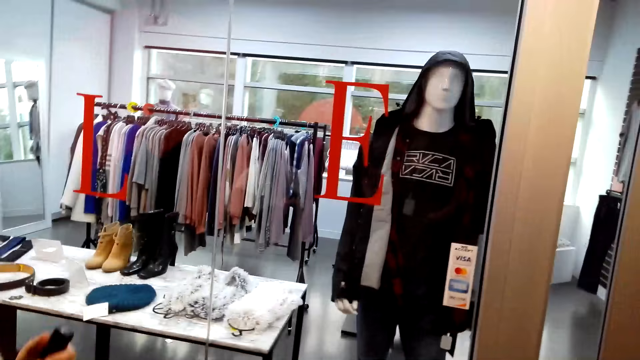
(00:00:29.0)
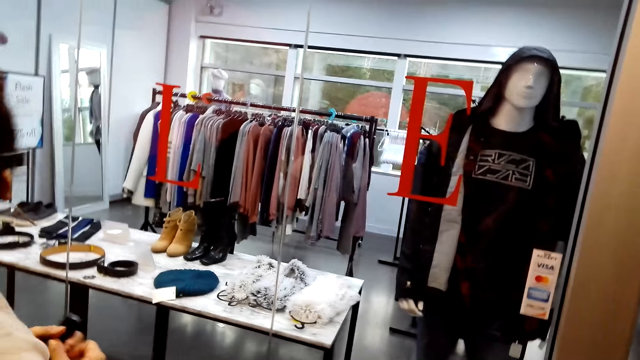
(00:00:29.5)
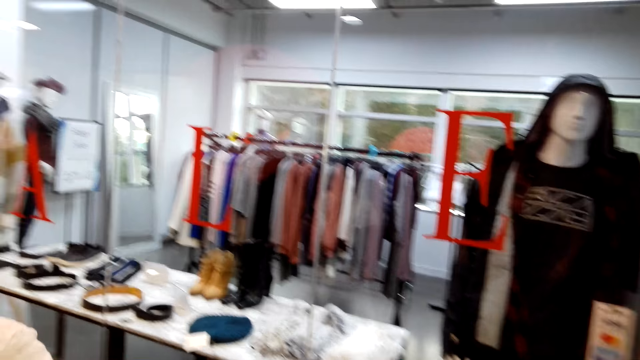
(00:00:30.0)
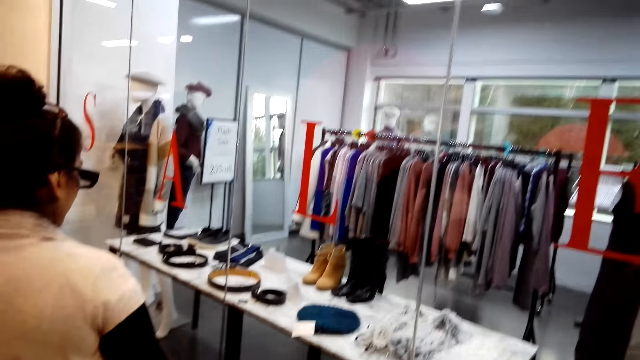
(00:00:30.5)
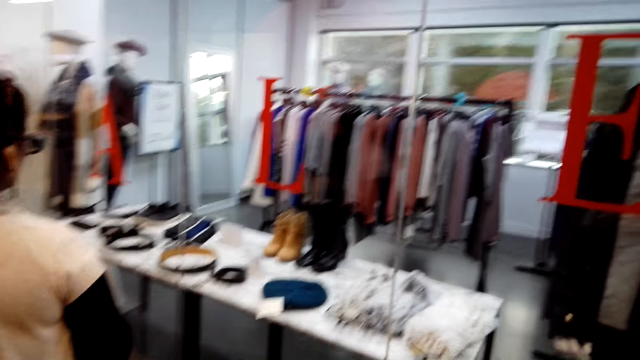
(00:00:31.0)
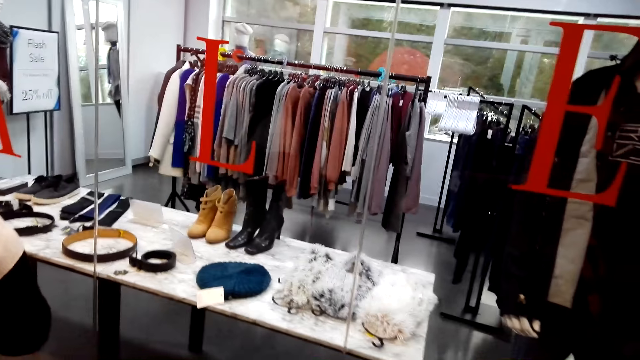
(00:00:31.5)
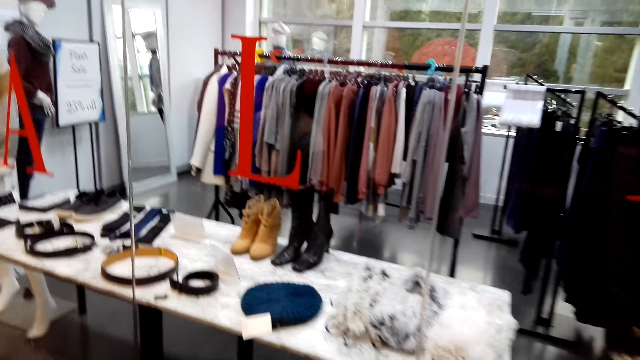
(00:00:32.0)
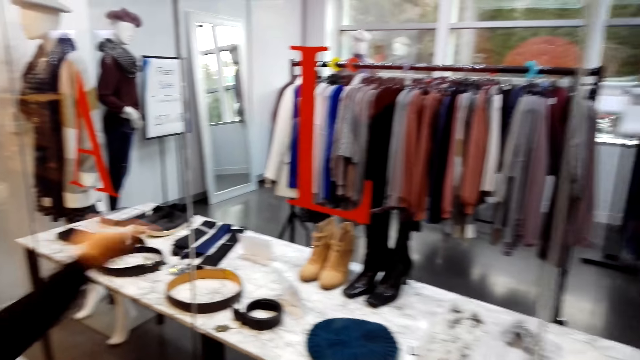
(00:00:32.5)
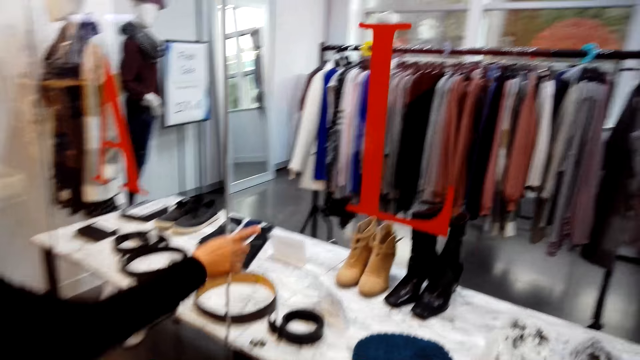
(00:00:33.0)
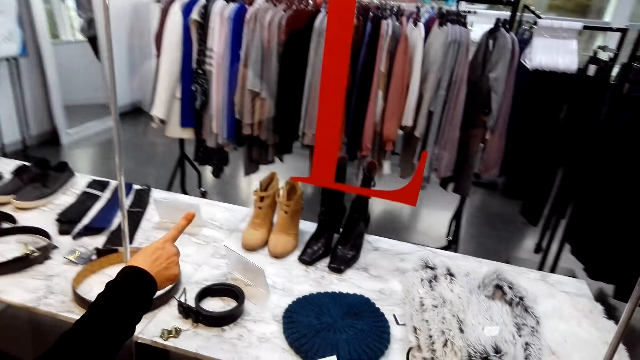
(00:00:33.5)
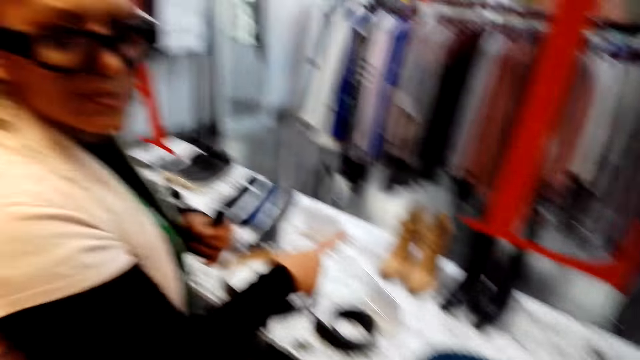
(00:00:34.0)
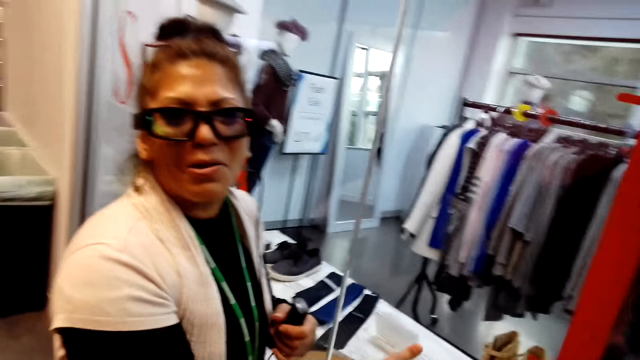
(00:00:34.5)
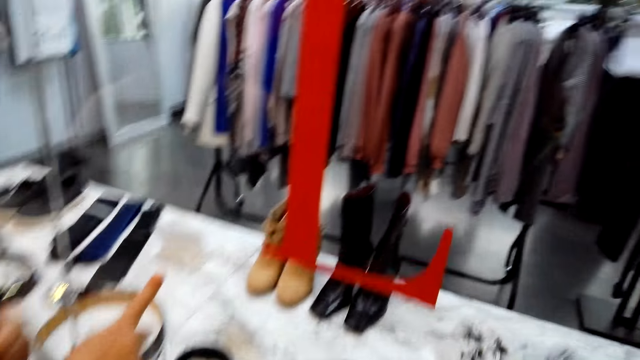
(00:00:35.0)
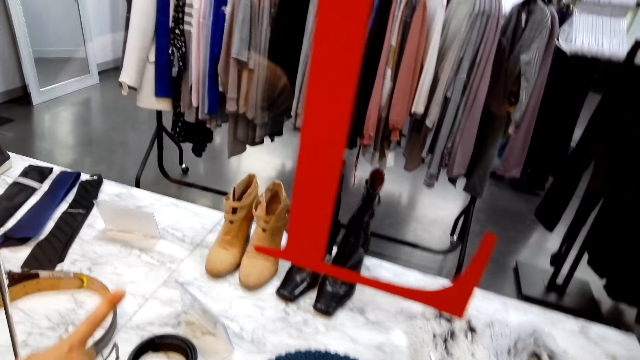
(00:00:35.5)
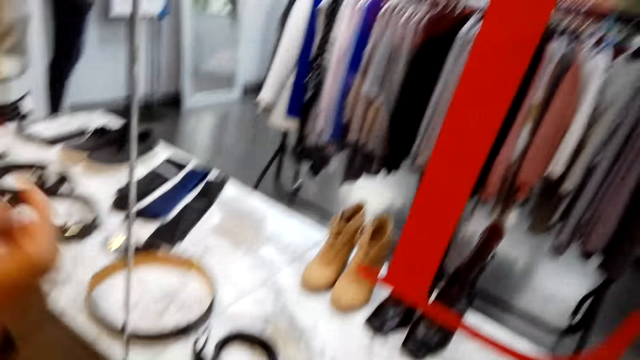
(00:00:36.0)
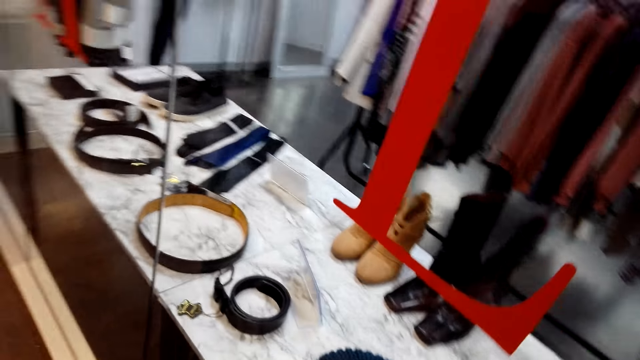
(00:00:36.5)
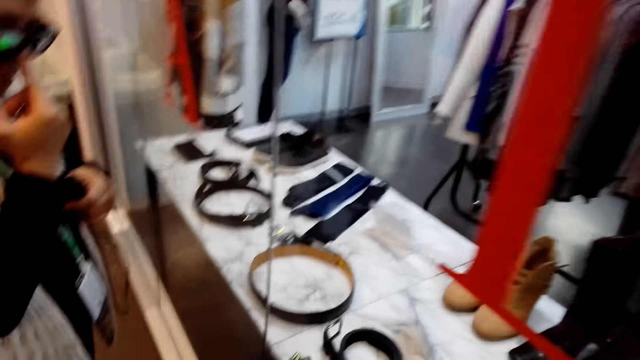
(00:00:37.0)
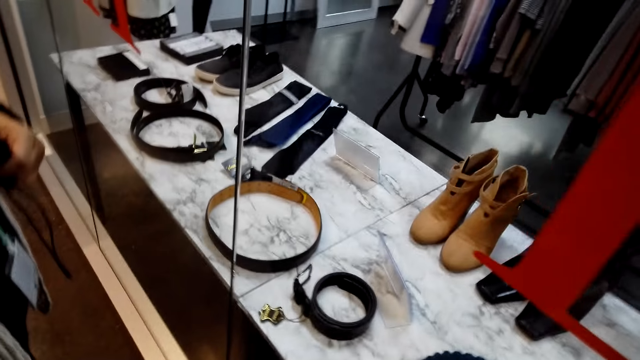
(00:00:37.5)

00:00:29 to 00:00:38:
A woman walks around the mall. The camera wearer walks in the clothing store. The woman points at shoes. The woman gestures her hand. The woman talks with the camera wearer. The woman pulls her hand off the glass window.

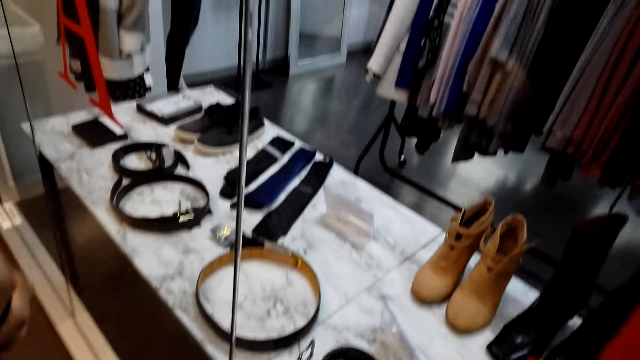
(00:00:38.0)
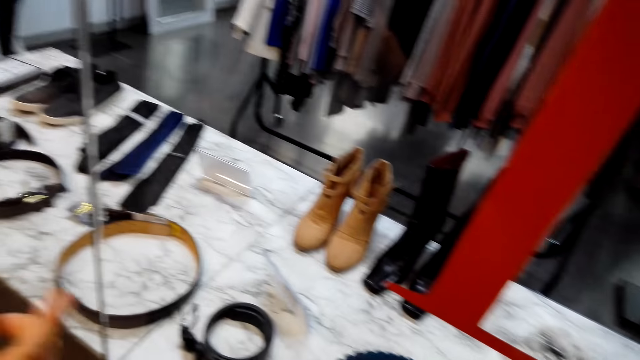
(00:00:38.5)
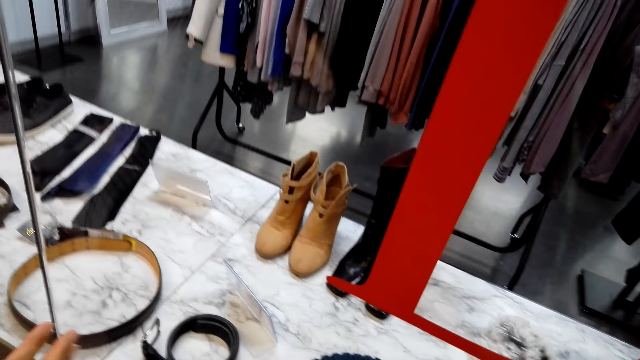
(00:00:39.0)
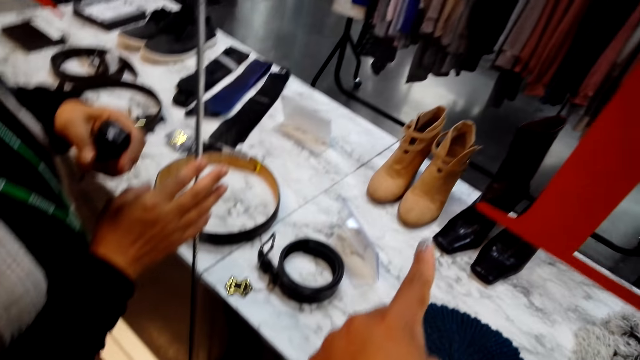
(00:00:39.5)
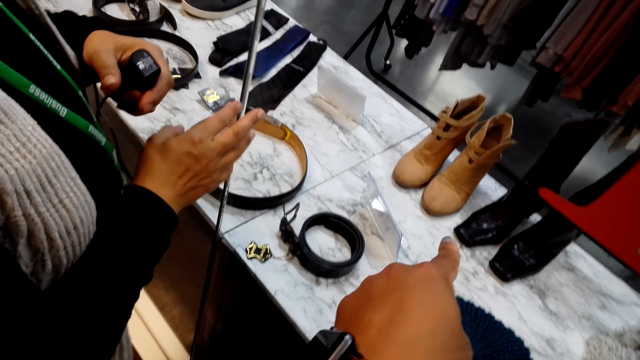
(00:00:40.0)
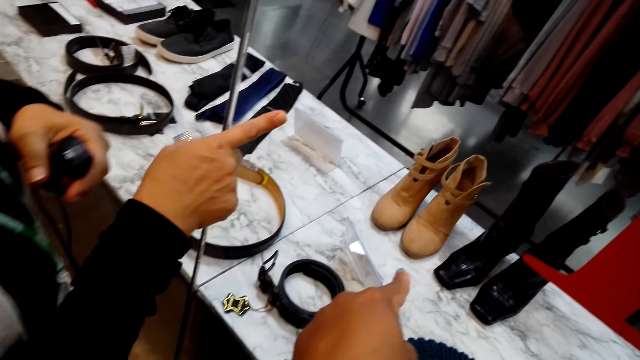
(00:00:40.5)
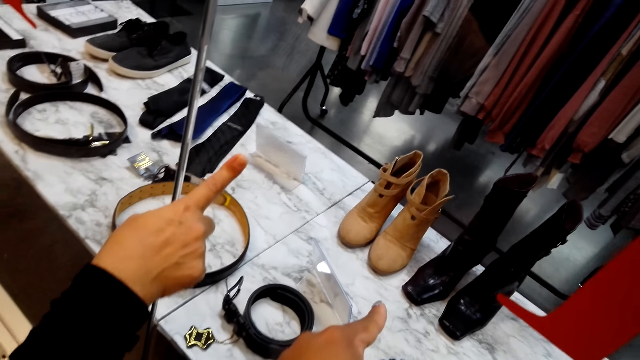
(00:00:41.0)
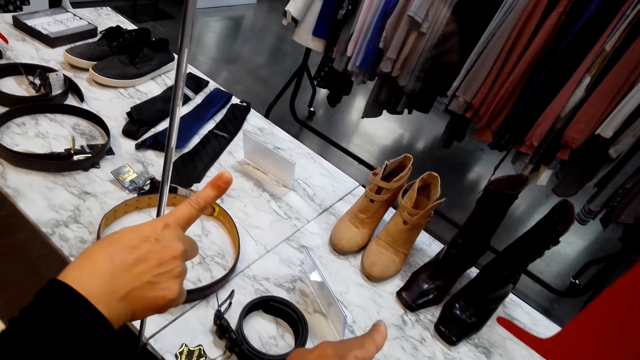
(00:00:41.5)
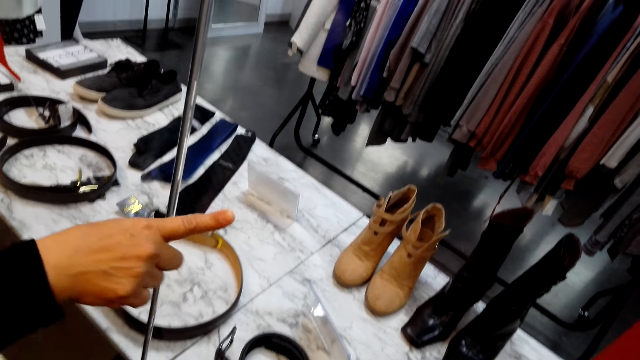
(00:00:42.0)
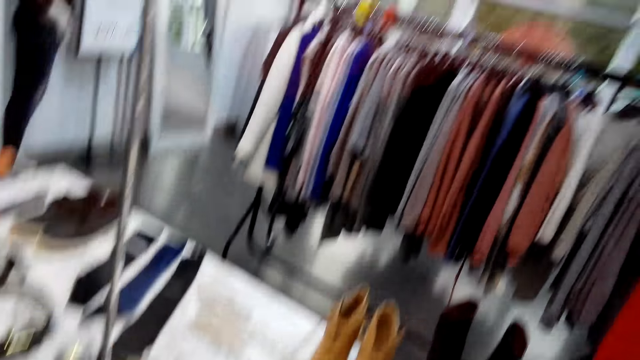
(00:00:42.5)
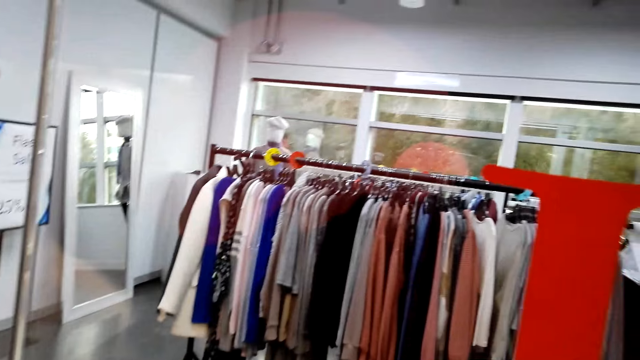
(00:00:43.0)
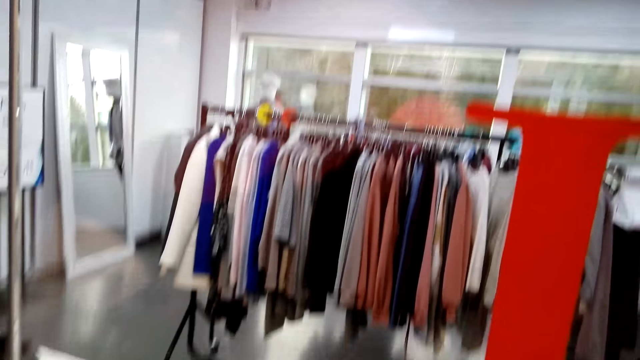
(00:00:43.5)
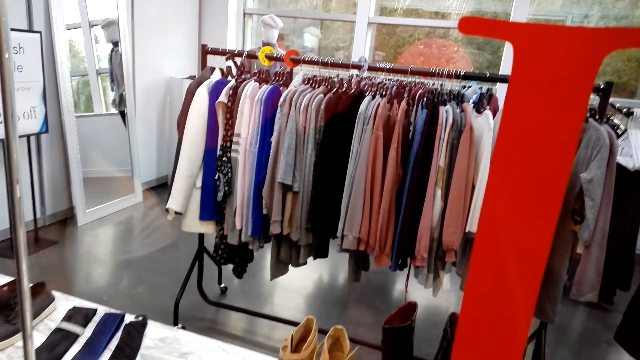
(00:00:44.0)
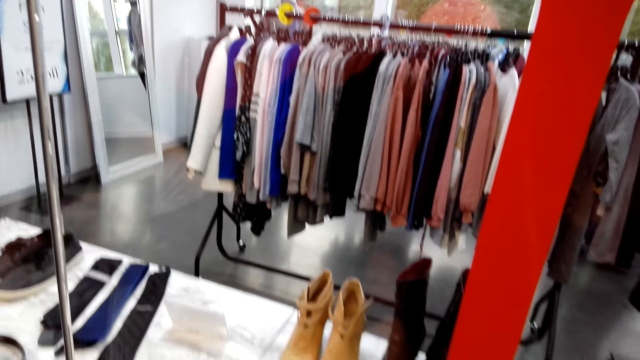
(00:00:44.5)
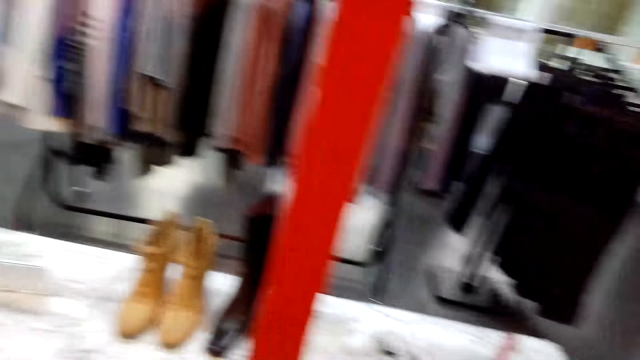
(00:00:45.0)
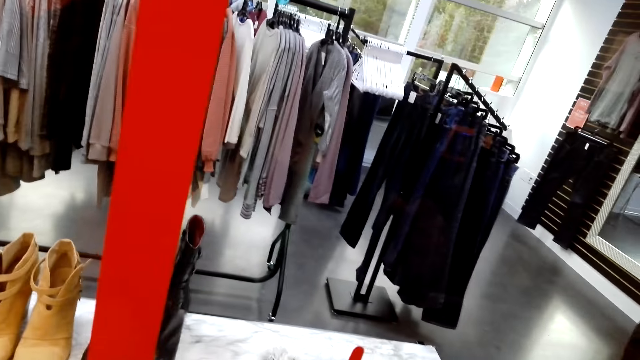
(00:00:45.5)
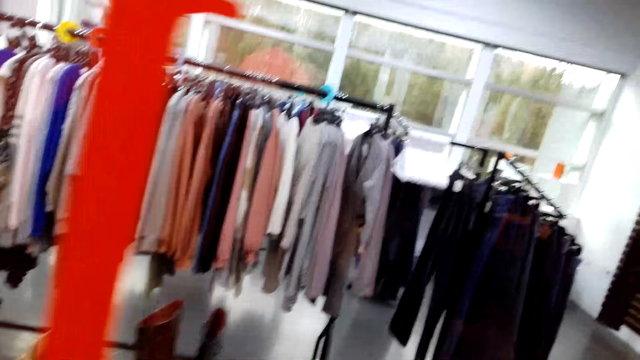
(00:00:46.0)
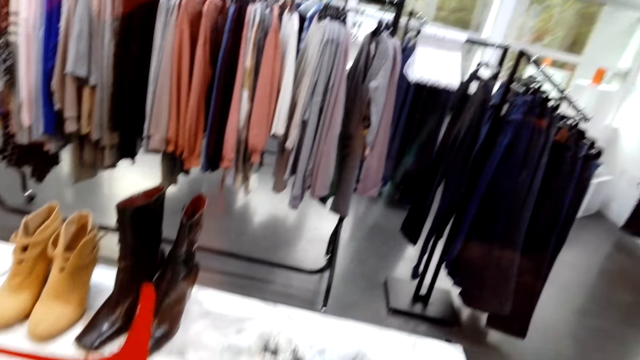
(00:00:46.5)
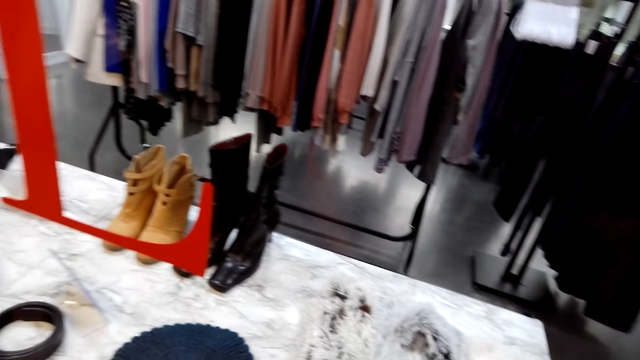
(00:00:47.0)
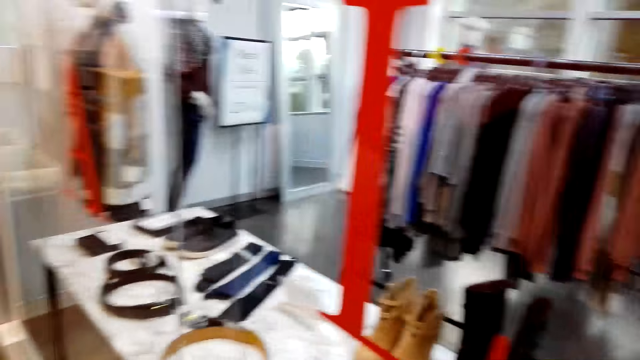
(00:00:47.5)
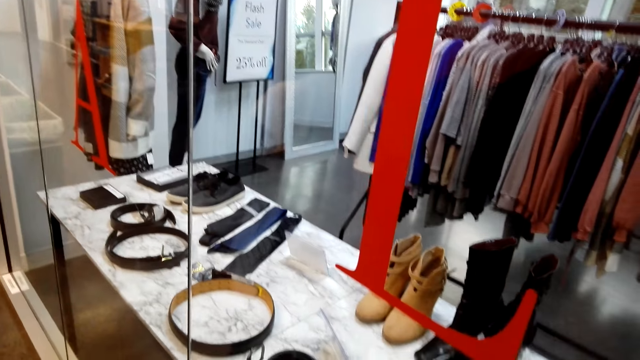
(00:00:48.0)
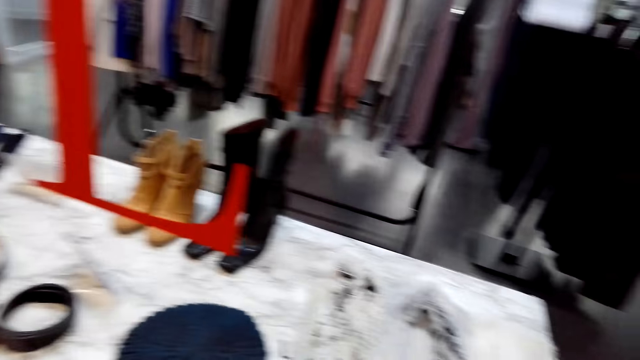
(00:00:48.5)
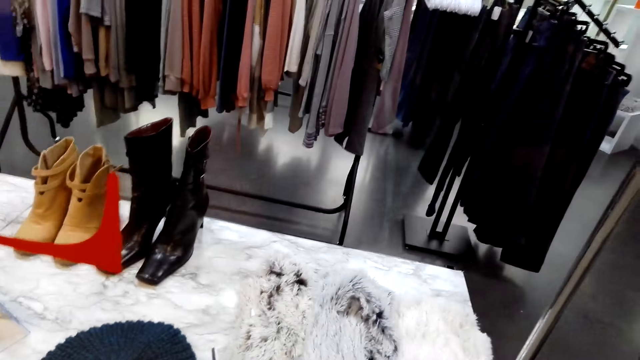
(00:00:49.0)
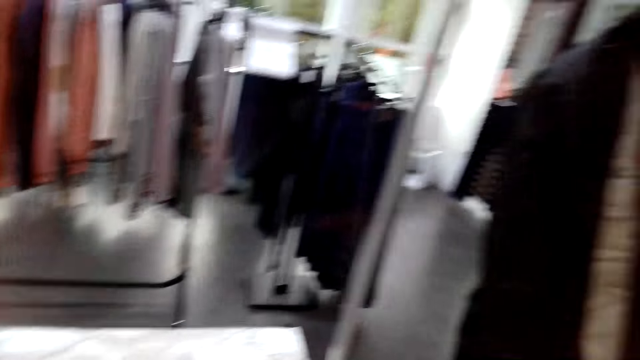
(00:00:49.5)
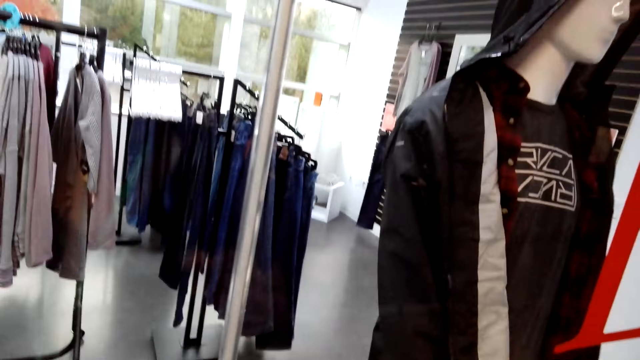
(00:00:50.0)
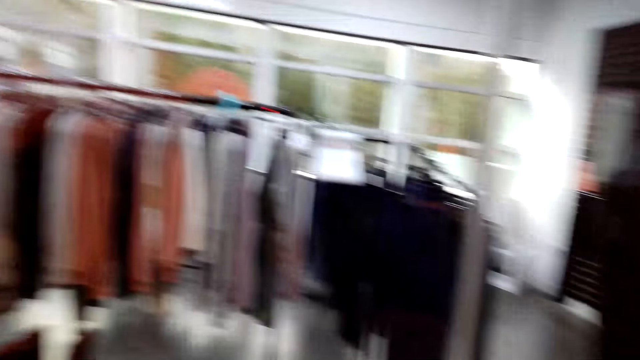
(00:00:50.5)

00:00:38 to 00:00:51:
The camera wearer looks around. A woman holds the glass window. The camera wearer gestures his hand. The woman gestures her hand. The woman points at shoes. The camera wearer points at shoes. The woman pulls her hand off the glass window. The camera wearer looks around the boutique.
